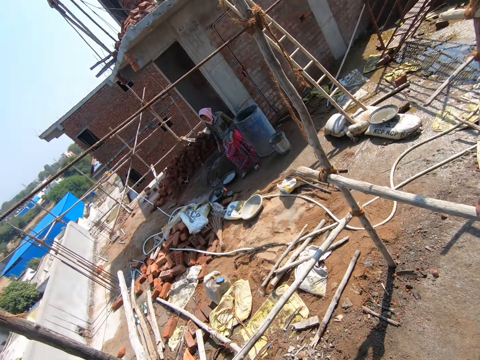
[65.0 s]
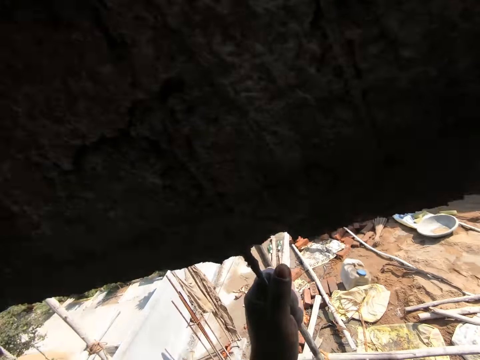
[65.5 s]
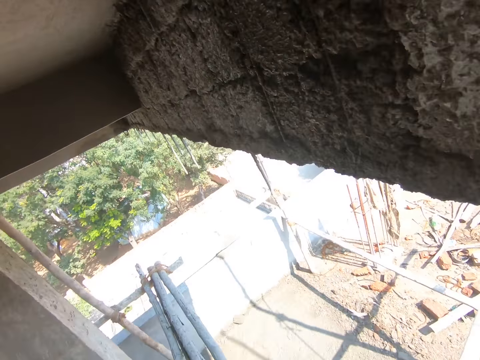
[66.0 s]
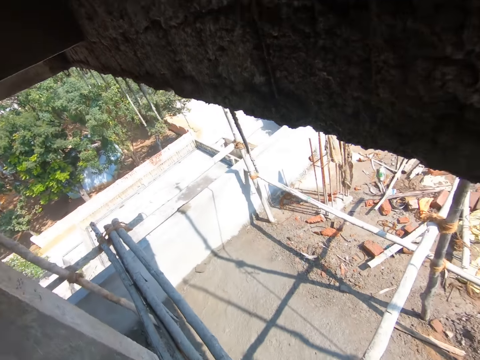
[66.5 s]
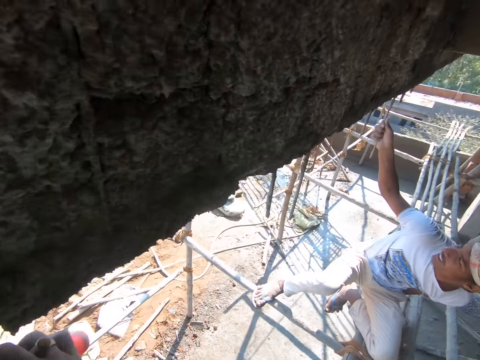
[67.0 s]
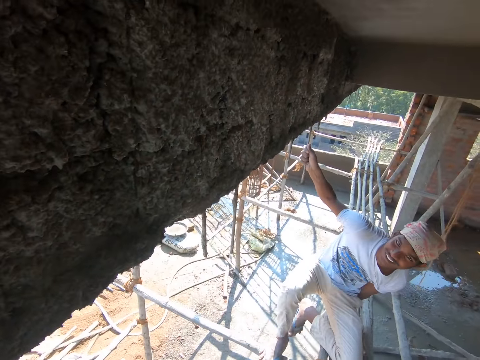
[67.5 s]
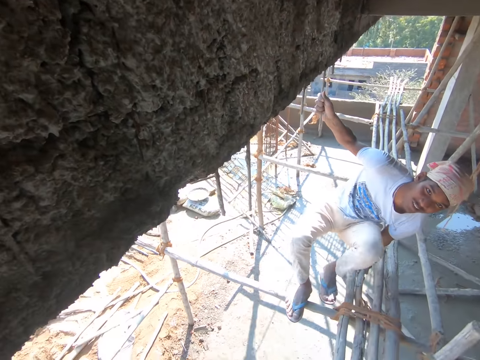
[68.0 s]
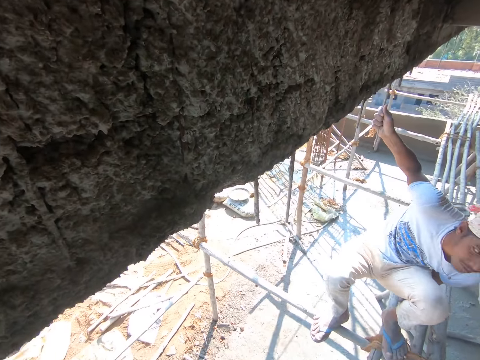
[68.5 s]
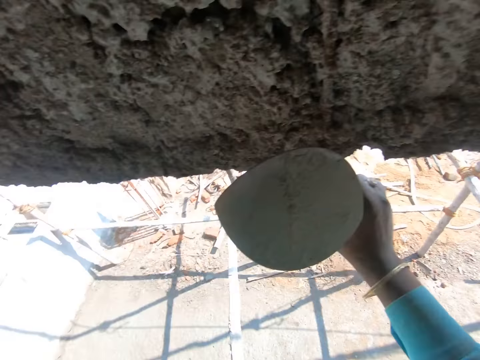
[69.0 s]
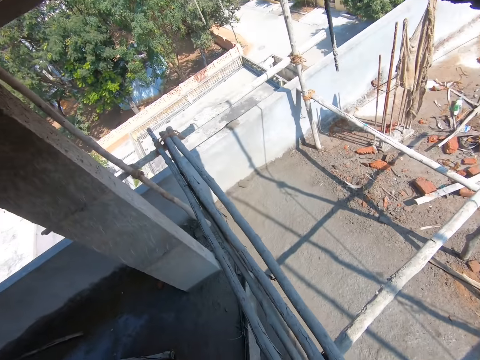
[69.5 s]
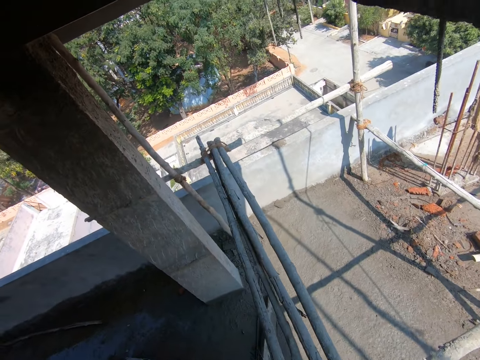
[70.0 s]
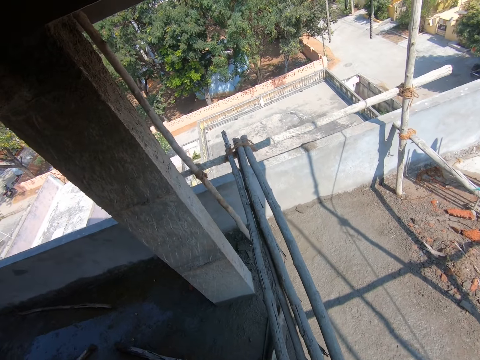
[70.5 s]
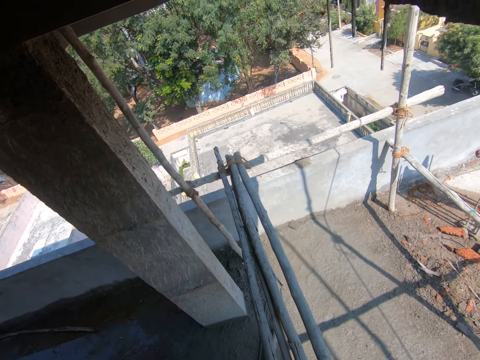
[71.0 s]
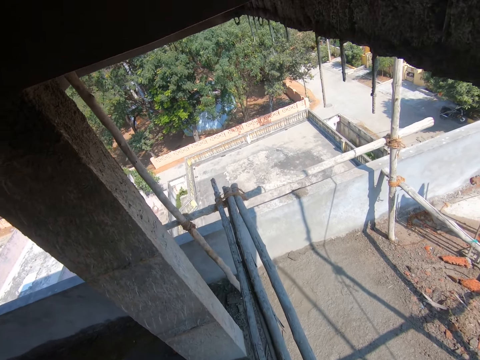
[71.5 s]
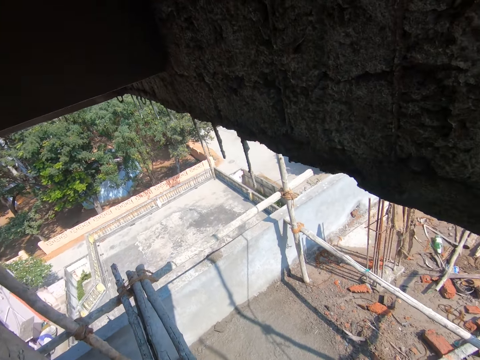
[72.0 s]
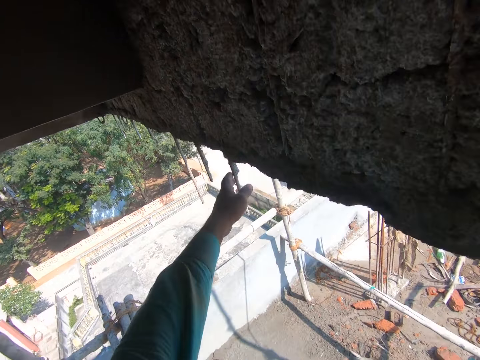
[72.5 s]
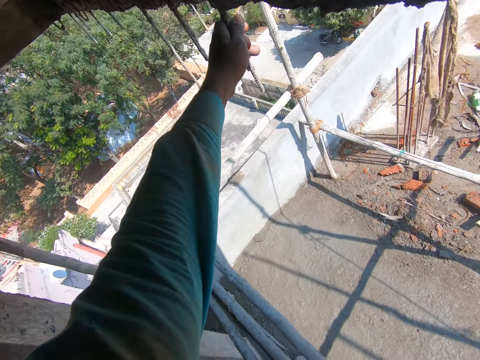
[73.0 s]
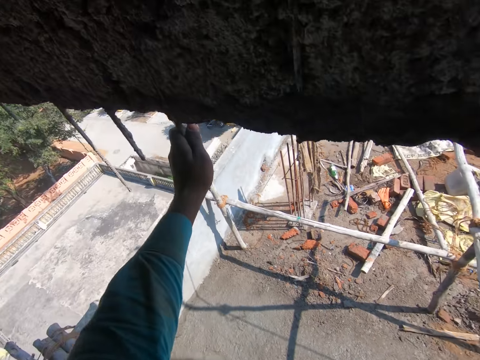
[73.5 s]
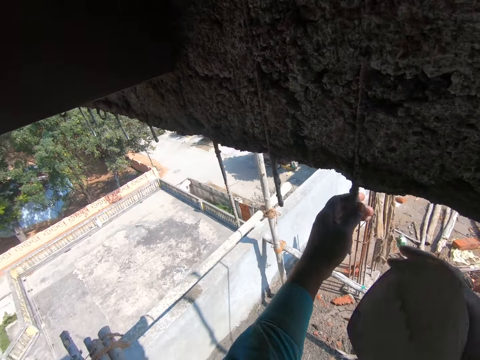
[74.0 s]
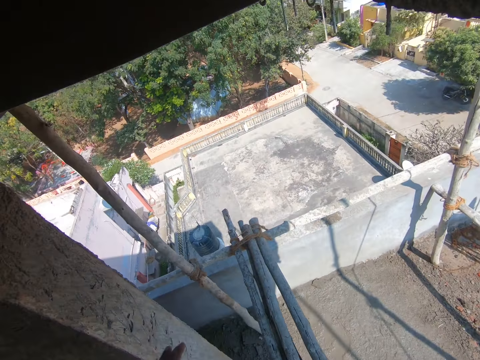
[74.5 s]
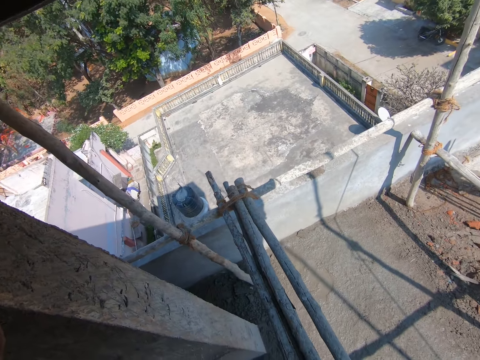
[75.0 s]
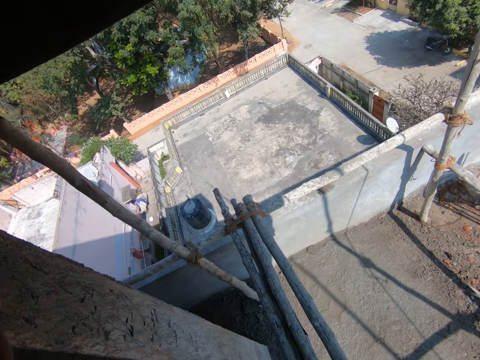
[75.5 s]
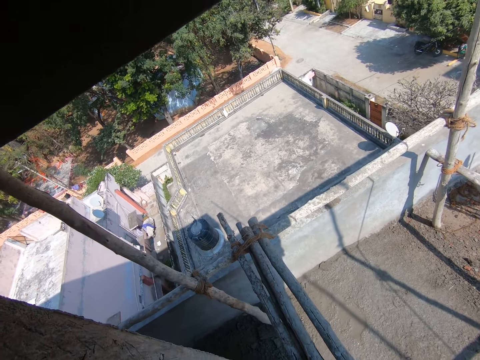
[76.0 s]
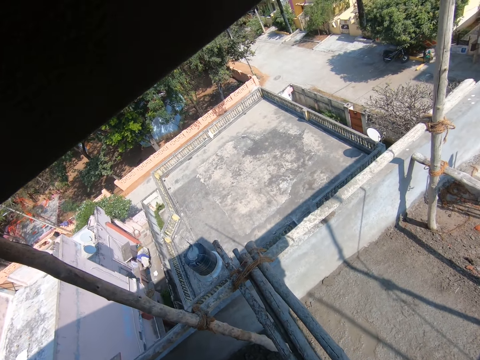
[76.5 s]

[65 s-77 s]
The camera wearer dialogues with a person. He touches the wall with a trowel in his right hand. He holds an iron in the wall with his left hand. He holds the iron in the wall with his right hand.

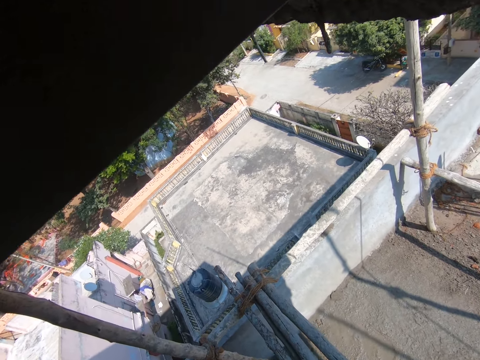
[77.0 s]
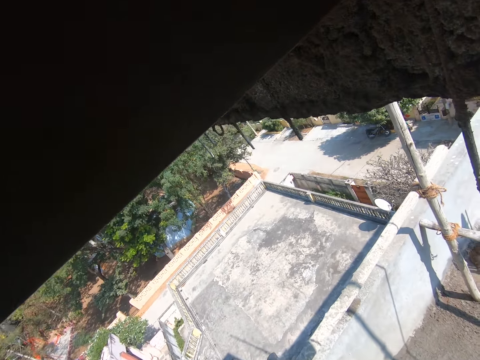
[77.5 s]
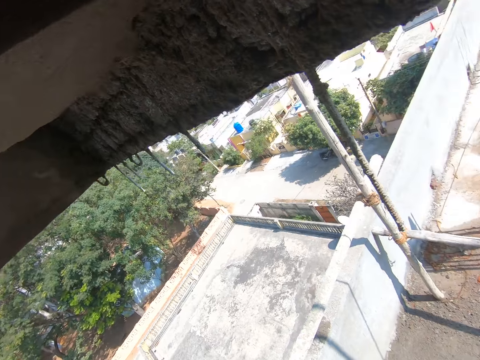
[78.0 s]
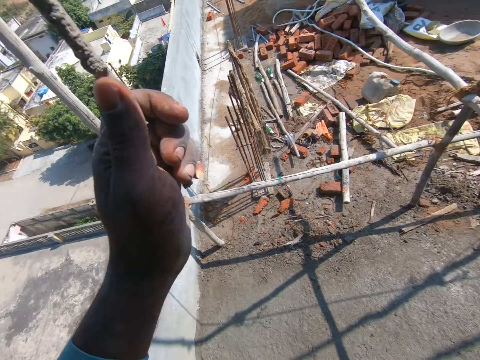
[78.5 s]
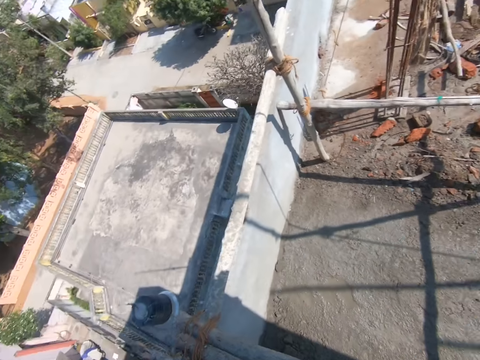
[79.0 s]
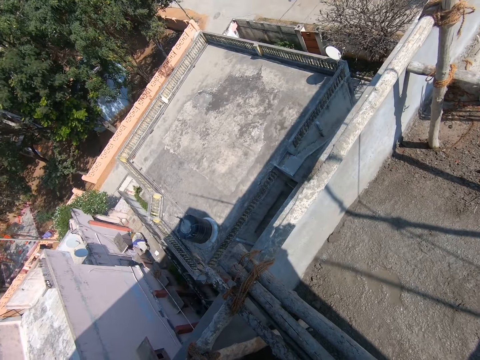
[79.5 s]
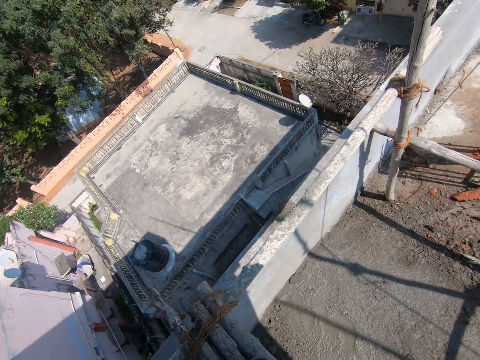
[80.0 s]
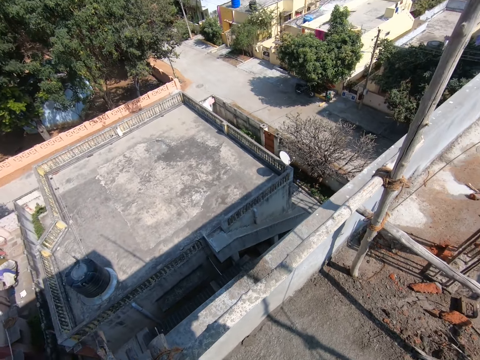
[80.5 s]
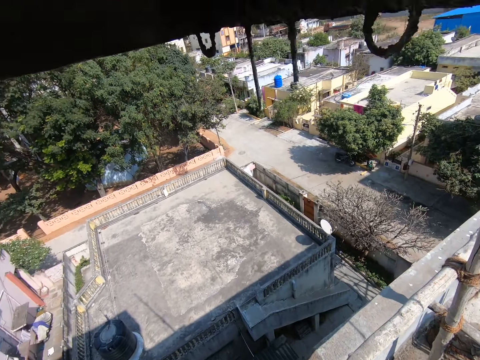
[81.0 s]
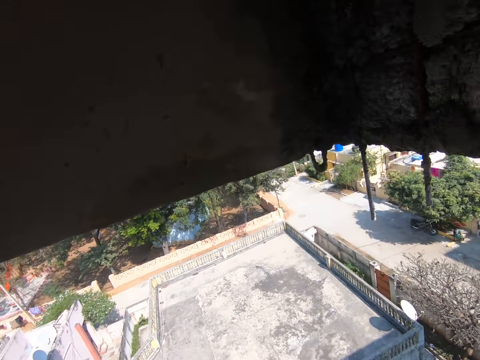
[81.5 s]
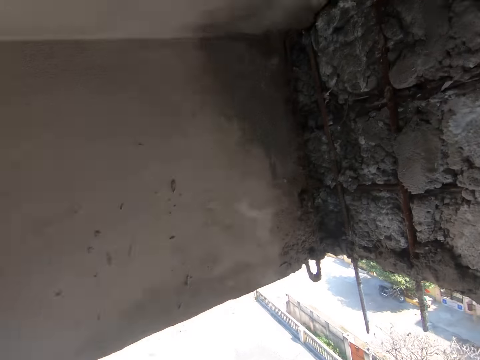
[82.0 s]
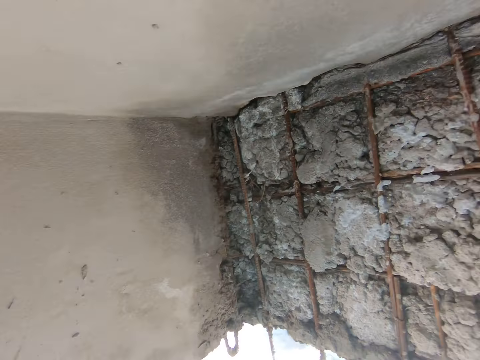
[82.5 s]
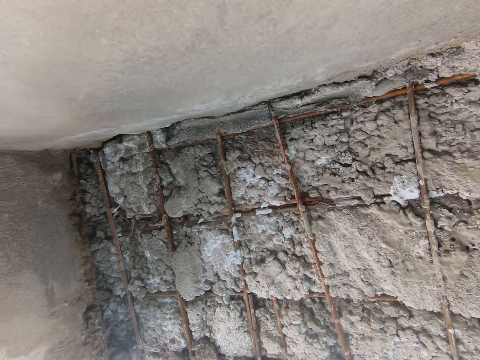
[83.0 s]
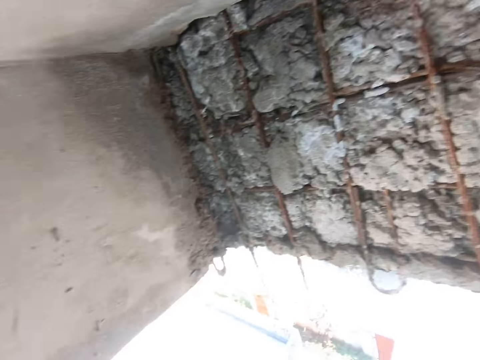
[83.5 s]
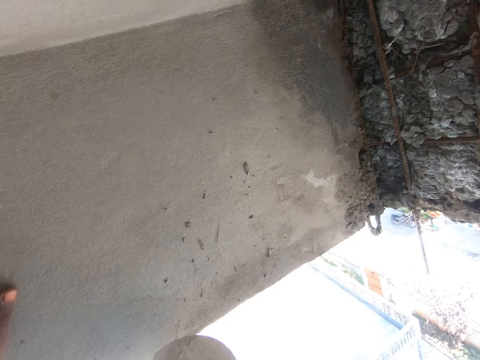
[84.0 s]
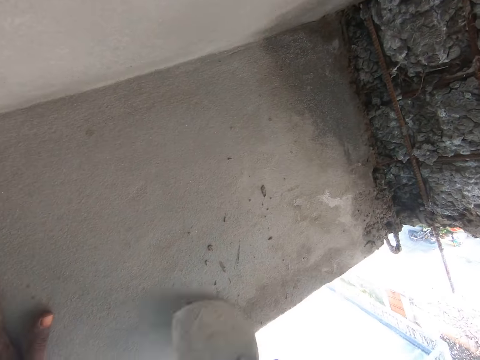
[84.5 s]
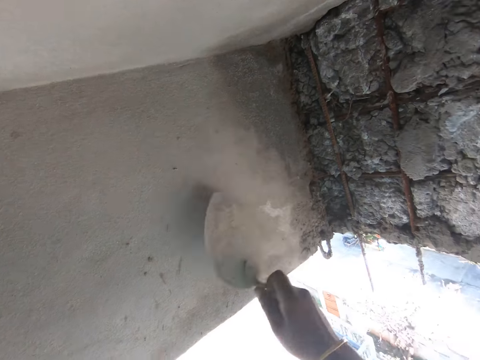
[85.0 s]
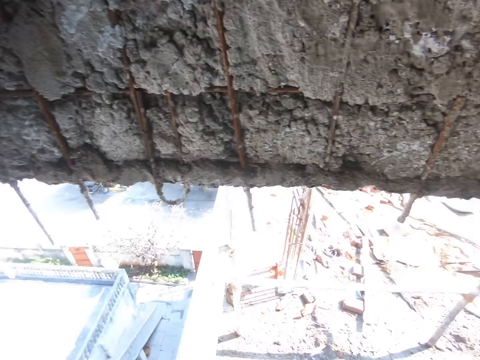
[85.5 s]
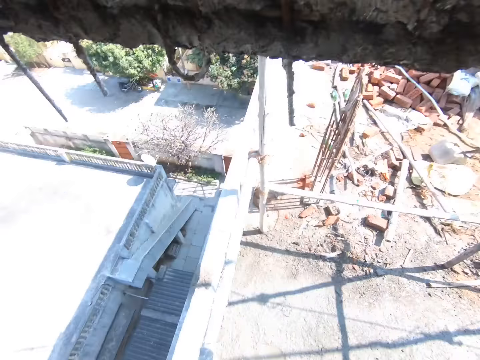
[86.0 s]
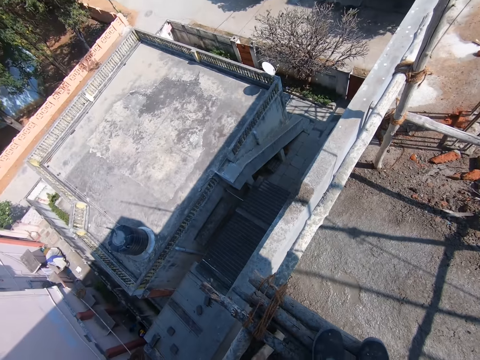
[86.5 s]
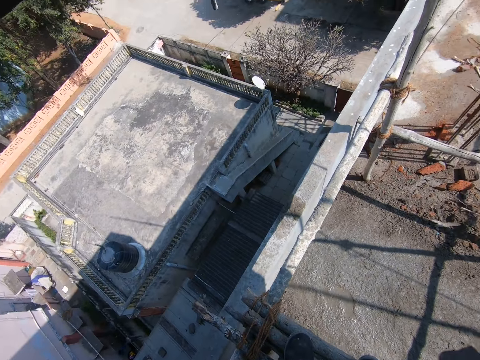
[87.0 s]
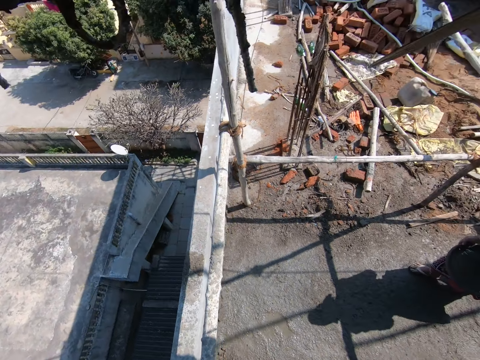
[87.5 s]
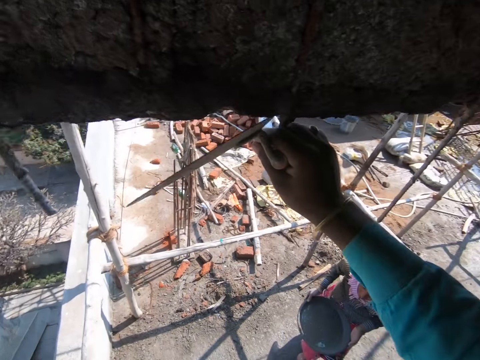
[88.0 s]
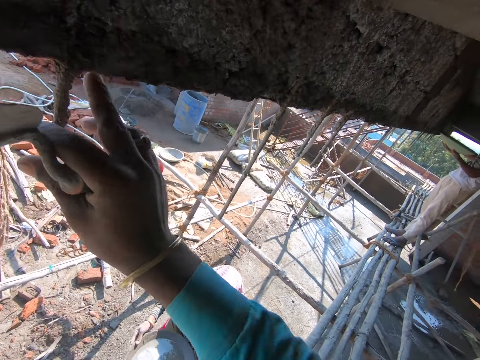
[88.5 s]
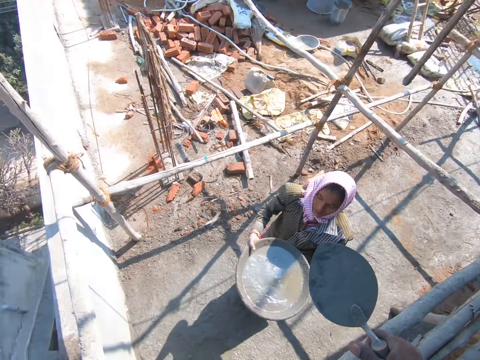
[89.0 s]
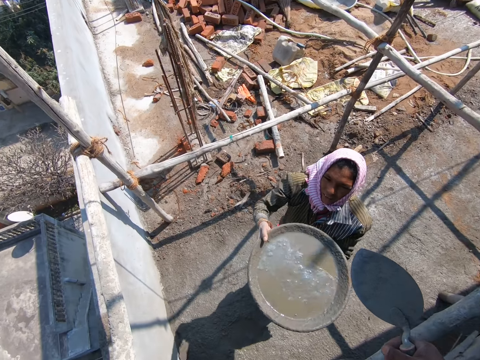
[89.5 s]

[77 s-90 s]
The camera wearer looks around. He holds an iron in the wall with his left hand. He places his left hand on the wall. He scrapes sand or cement from the wall with the trowel in his right hand. He holds the iron in the wall with his right hand.

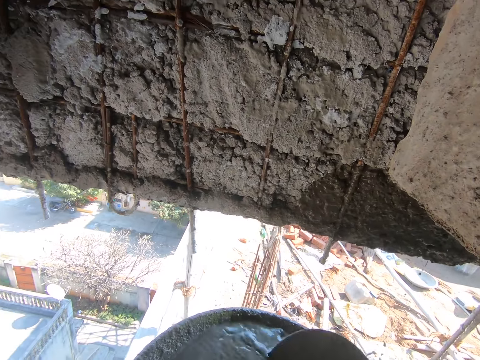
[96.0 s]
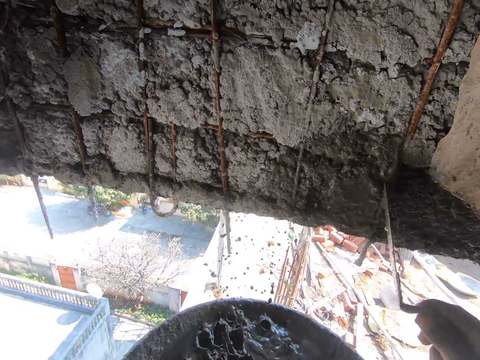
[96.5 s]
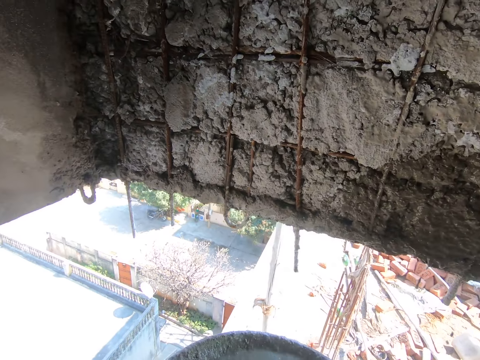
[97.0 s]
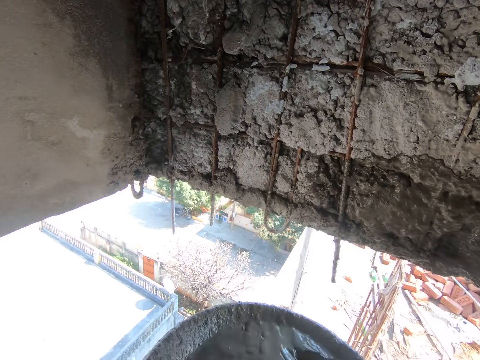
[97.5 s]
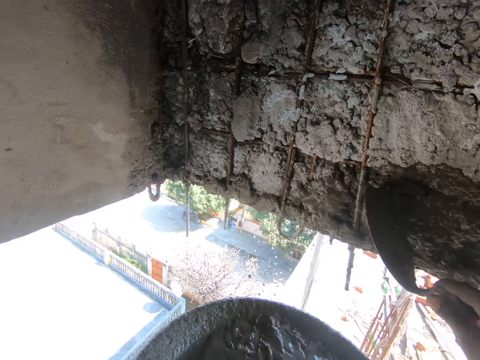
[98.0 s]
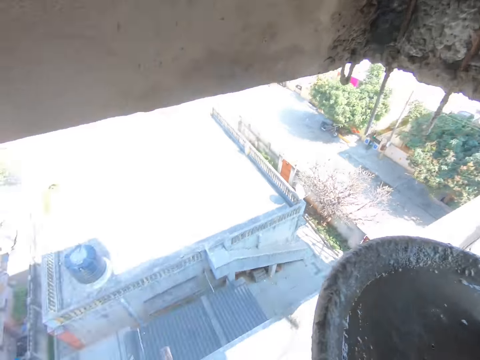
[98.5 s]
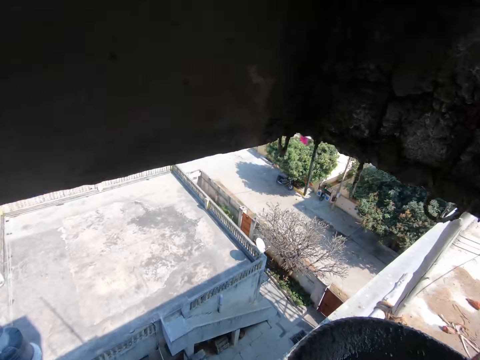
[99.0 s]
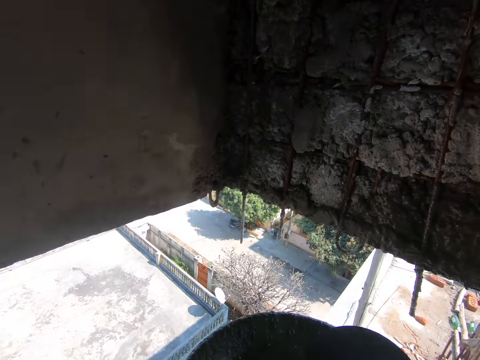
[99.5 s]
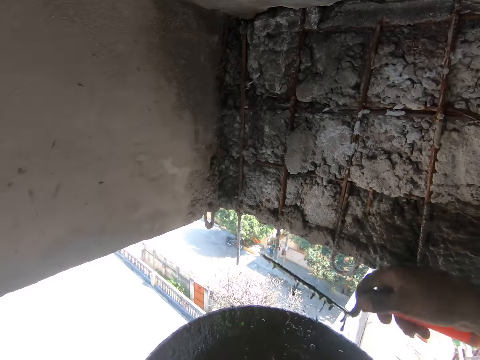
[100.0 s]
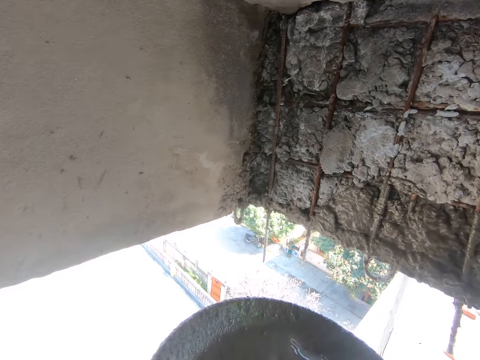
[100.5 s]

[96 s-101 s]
The camera wearer scoops water from the head pan in his left hand with the trowel in his right hand. He pours the water on the wall with the trowel in his right hand. The woman converses with the man. The camera wearer scoops water from the head pan in his left hand with the trowel in his right hand. He pours the water on the wall with the trowel in his right hand. He scoops water from the head pan in his left hand with the trowel in his right hand. He pours the water on the wall with the trowel in his right hand. He puts the trowel in the head pan in his left hand with his right hand. He scoops water from the head pan in his left hand with the trowel in his right hand. He pours the water on the wall with the trowel in his right hand. He scoops water from the head pan in his left hand with the trowel in his right hand.
